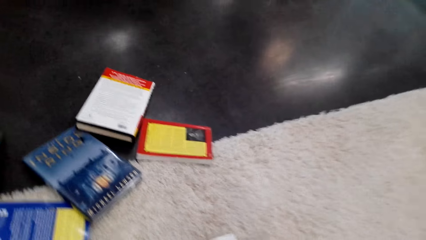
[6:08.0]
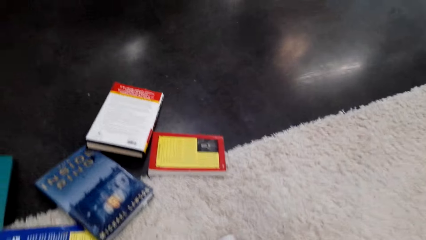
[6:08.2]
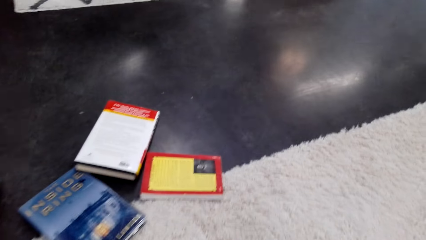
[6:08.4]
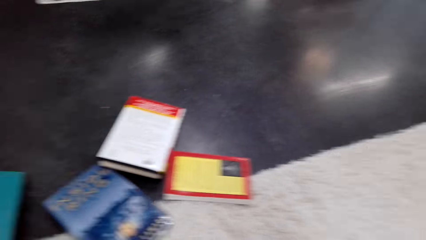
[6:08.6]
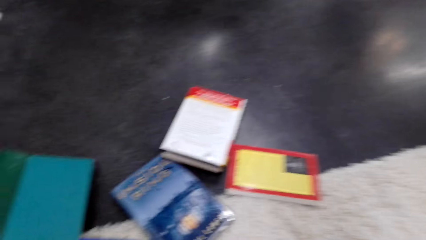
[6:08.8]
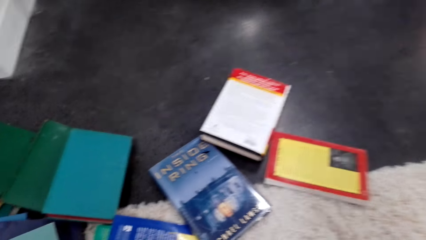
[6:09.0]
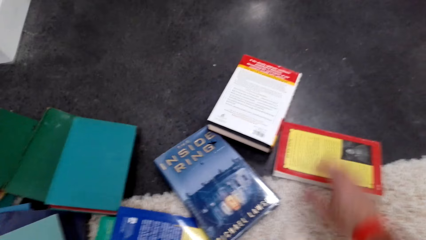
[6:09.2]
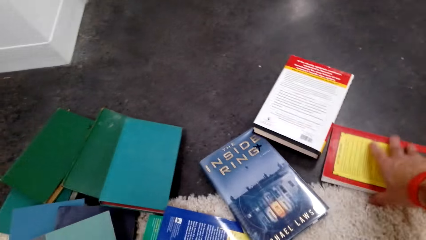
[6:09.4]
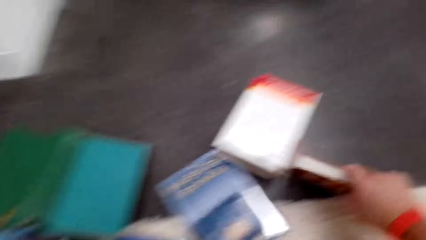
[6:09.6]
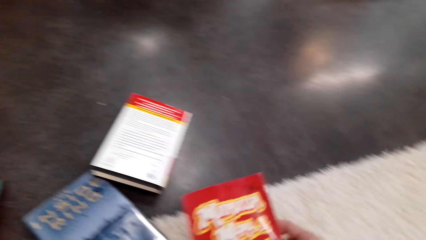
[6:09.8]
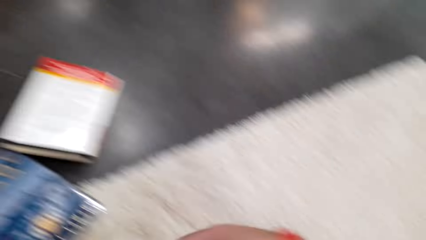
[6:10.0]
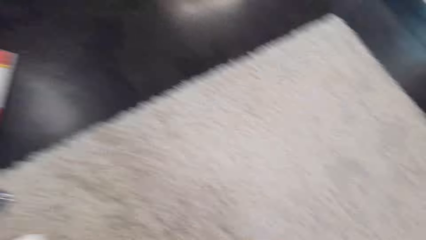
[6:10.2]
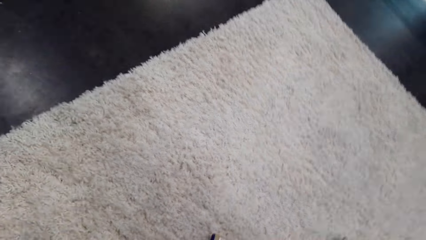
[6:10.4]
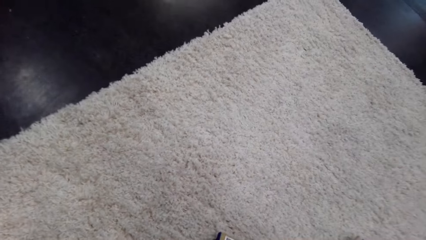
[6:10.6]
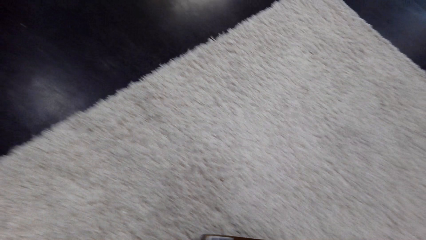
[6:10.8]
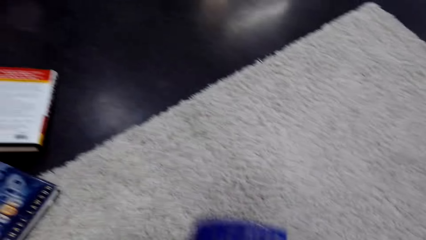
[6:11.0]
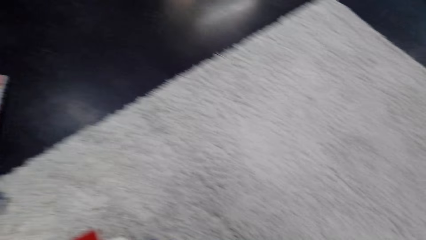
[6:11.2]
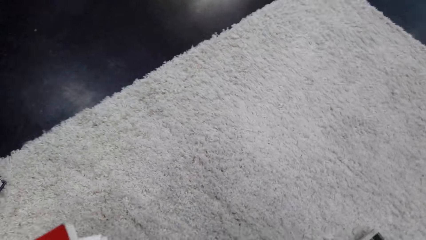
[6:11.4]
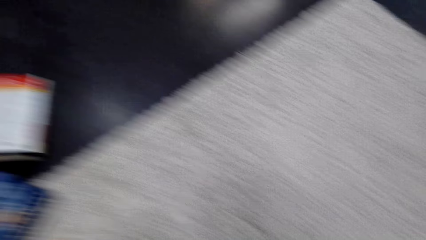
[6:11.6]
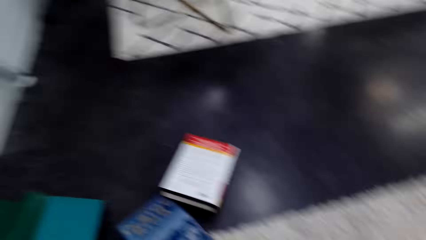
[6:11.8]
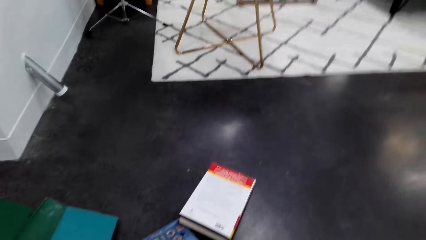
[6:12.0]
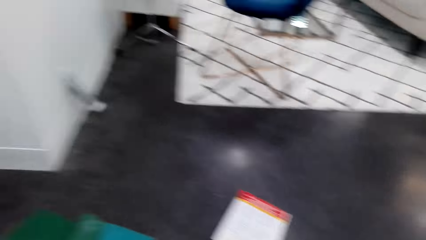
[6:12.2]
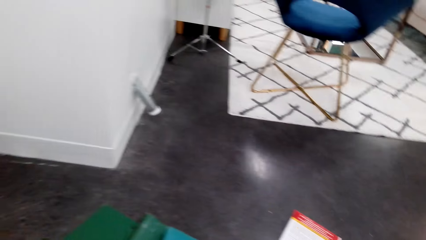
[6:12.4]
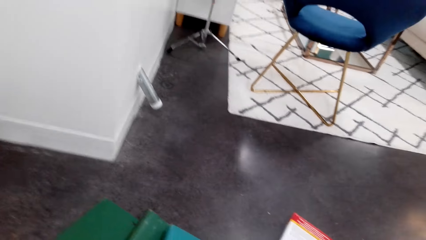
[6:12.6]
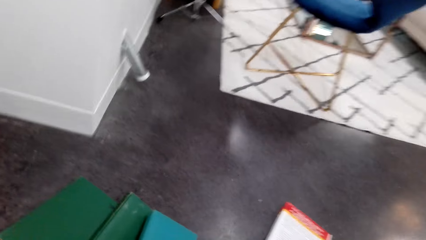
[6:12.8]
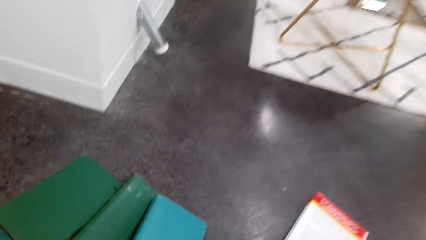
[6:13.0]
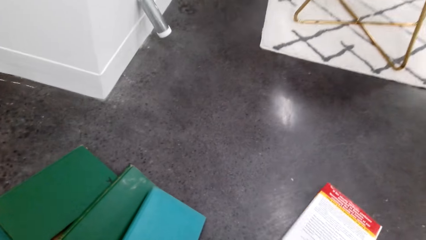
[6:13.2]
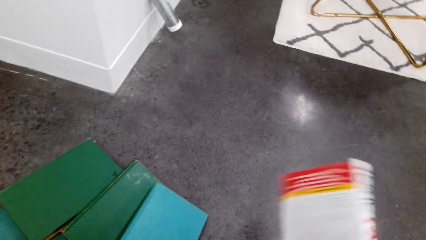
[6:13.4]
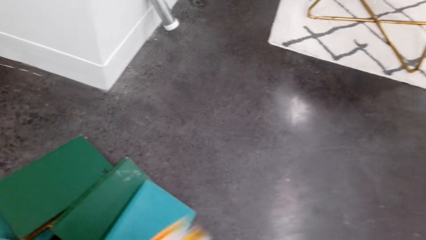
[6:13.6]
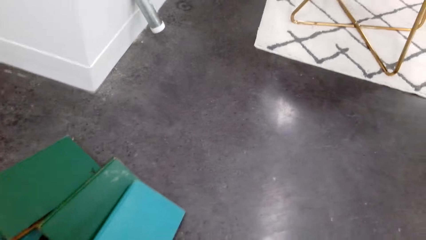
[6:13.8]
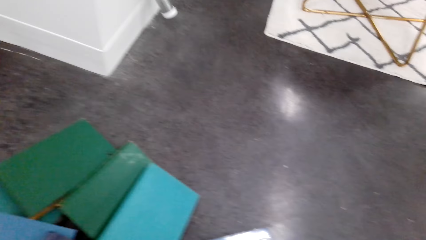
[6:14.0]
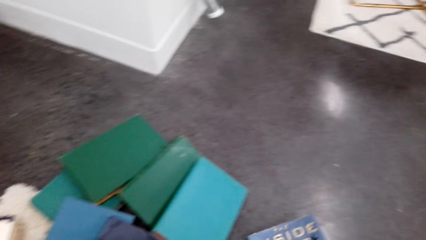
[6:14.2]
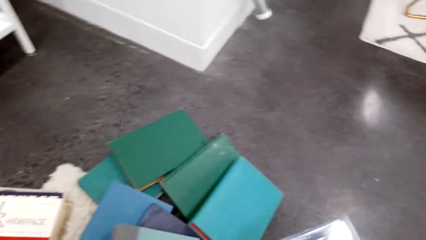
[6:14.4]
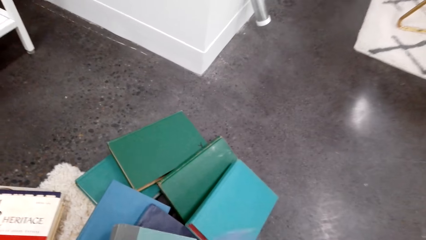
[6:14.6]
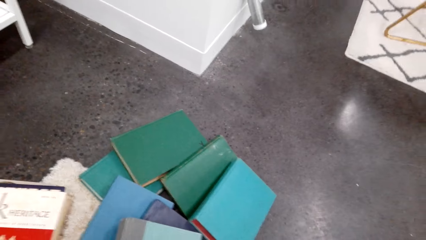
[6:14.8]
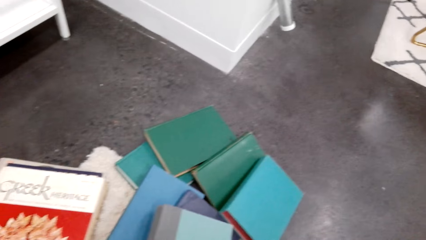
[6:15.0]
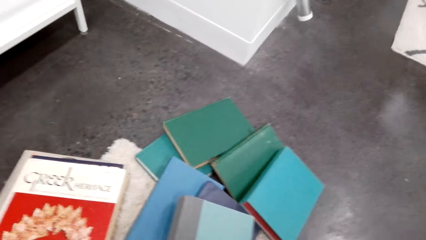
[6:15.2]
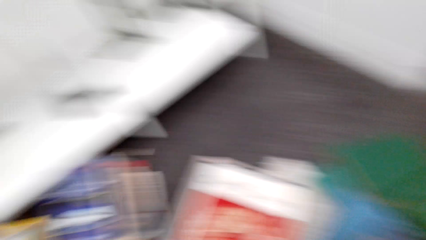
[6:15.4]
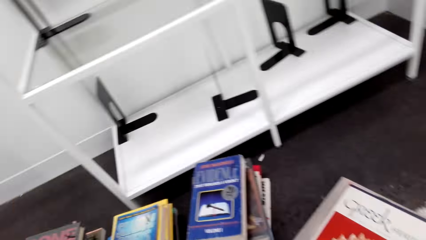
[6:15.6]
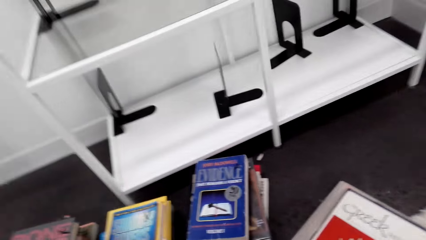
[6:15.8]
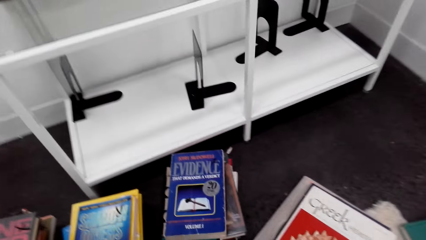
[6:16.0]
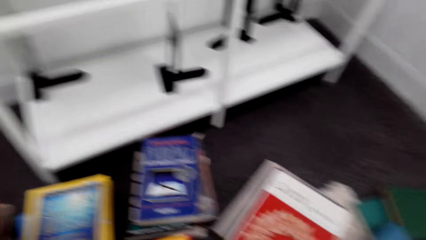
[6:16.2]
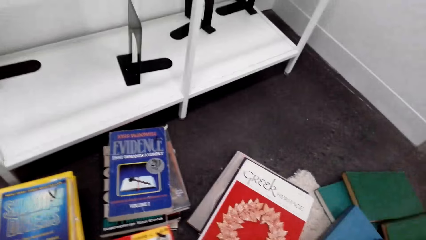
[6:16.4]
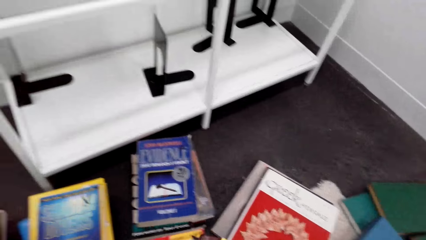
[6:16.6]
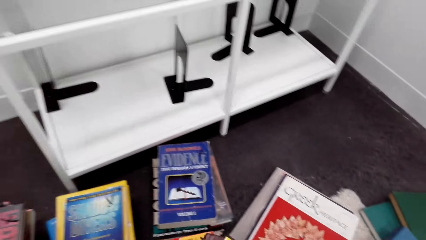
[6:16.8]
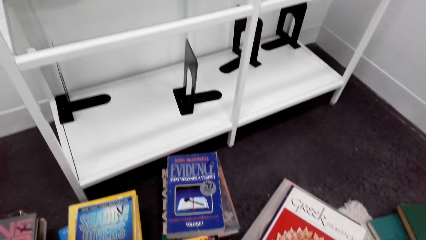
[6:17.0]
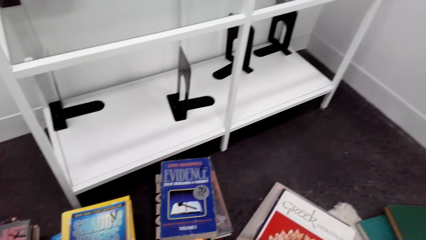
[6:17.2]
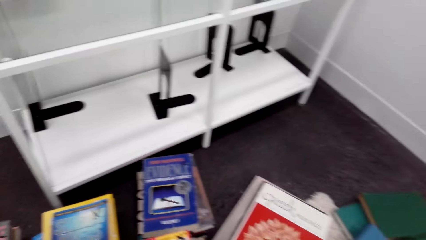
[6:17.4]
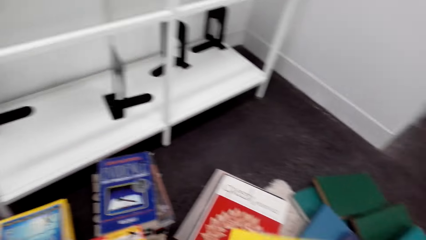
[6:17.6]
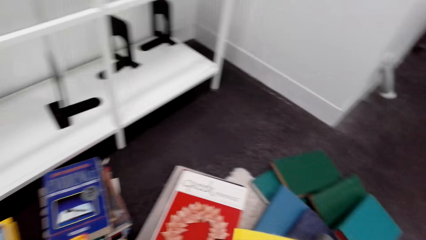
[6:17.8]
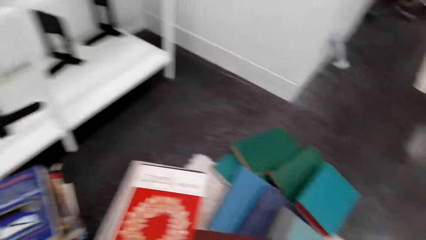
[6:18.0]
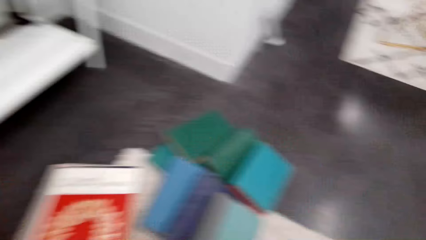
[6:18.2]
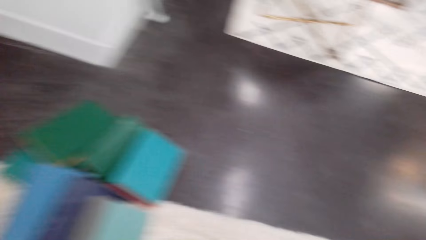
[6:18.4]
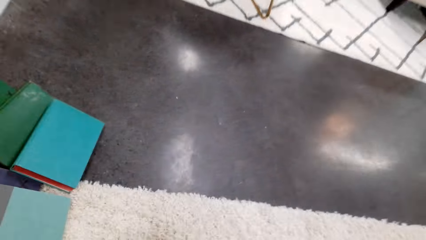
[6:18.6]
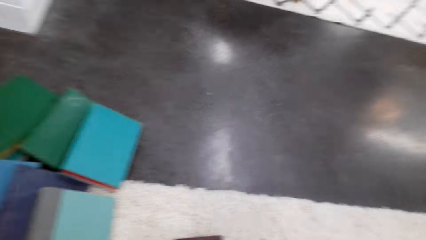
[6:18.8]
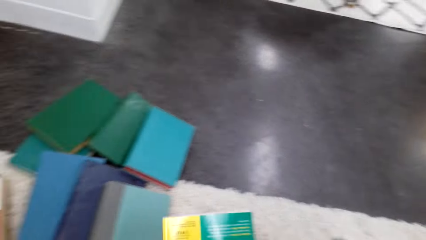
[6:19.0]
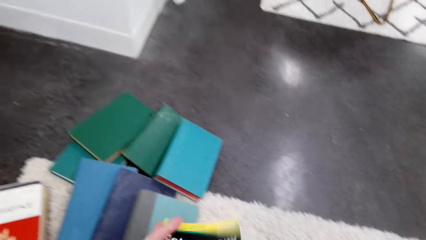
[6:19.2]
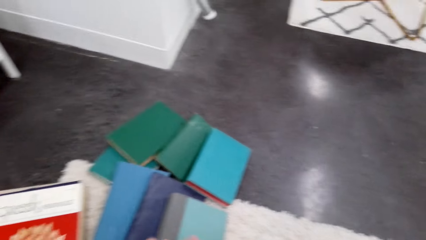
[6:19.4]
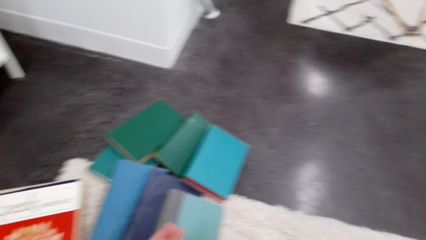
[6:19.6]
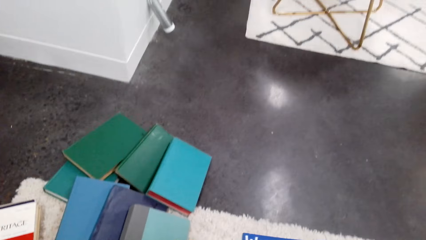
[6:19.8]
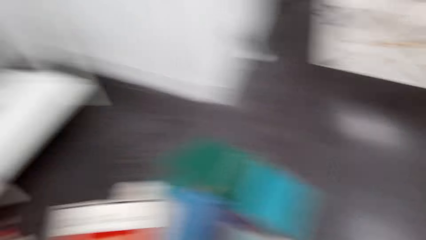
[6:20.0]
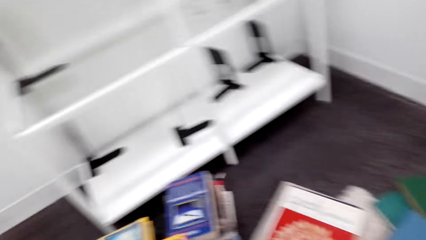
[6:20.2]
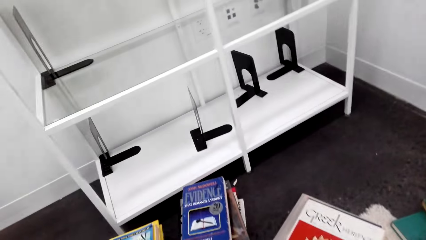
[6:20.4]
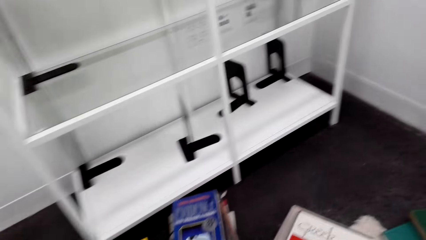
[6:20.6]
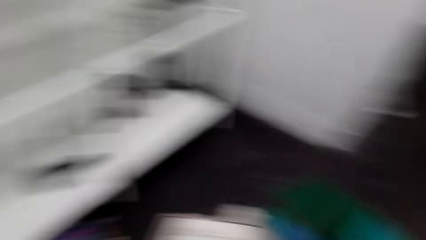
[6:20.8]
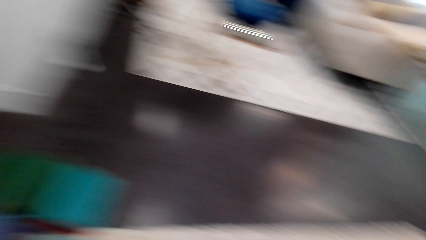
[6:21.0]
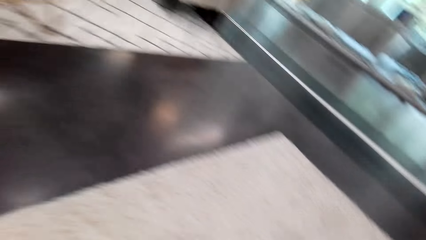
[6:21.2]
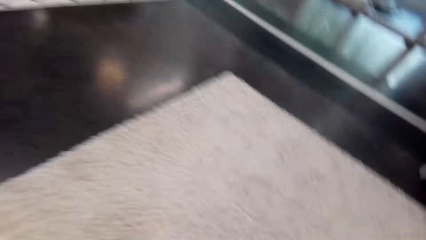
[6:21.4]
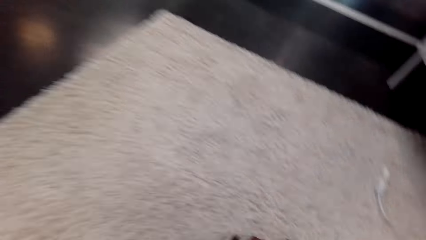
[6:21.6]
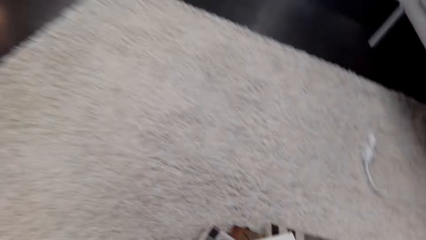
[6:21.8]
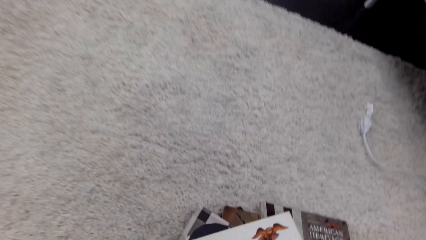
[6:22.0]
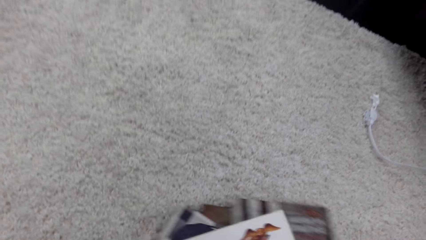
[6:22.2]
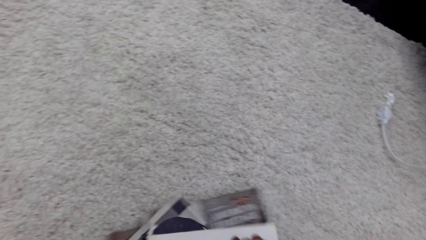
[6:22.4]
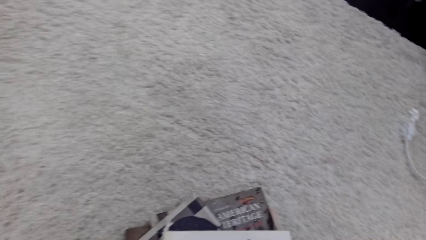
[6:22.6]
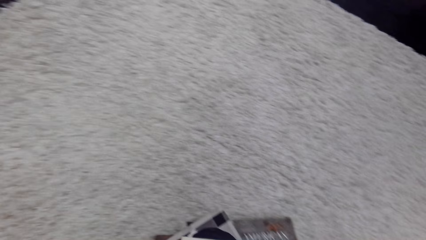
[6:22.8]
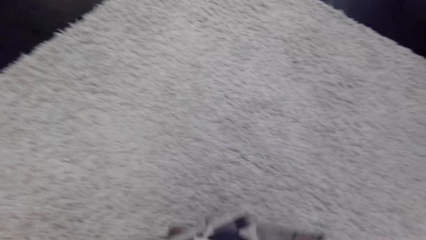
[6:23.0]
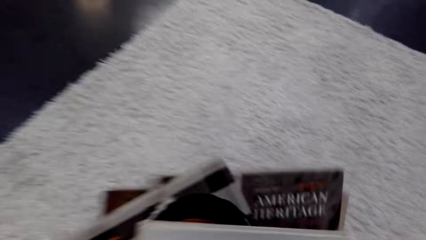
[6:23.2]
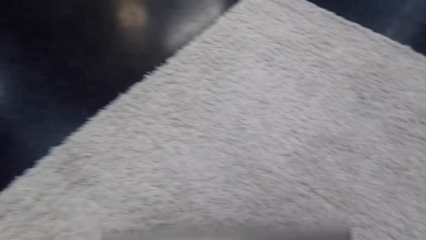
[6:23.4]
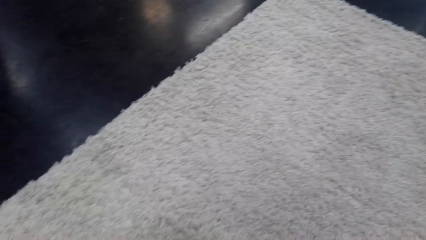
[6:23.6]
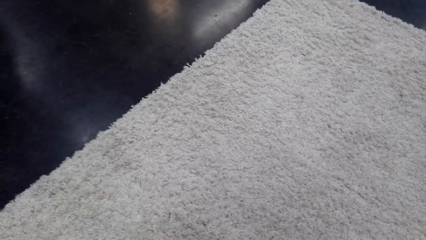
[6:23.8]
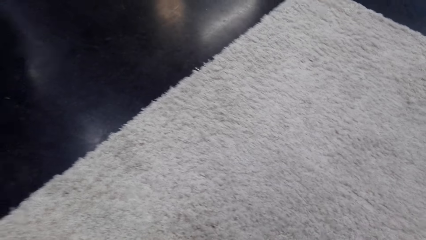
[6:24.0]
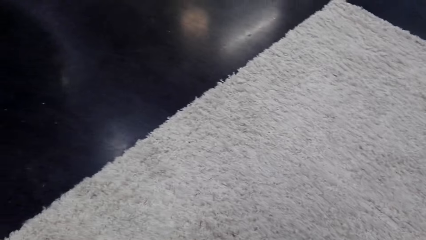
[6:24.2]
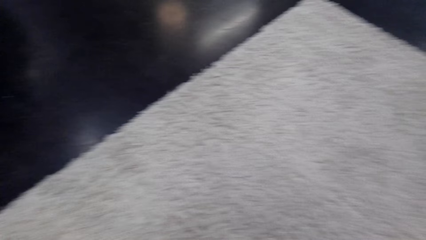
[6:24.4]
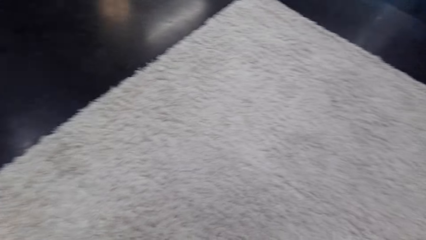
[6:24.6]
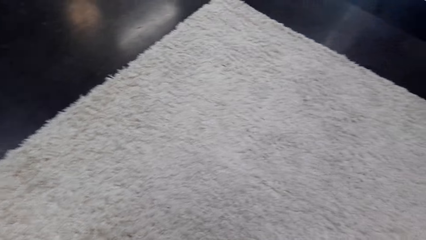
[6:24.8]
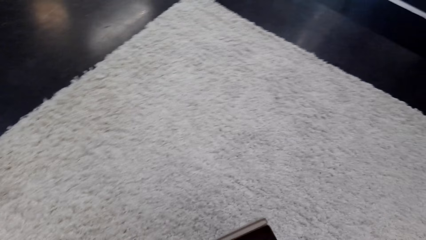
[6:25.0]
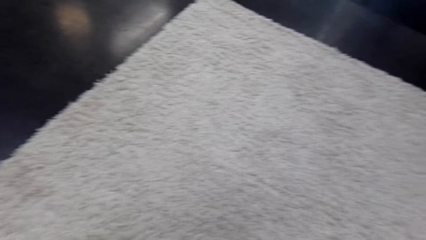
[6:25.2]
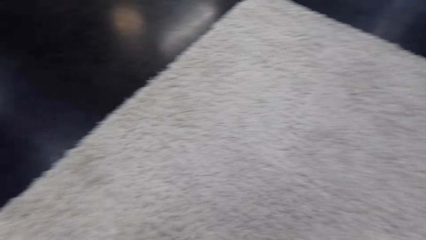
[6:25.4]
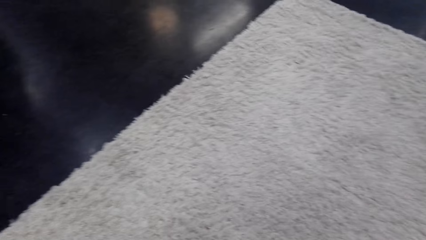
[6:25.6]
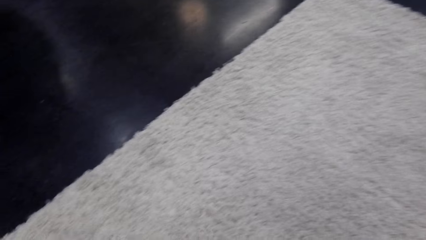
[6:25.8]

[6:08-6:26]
The camera wearer lifts the books. They look aside. They lift the books. They look aside. They lift the books.
